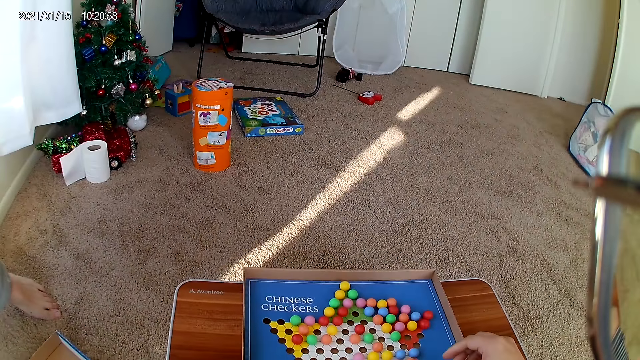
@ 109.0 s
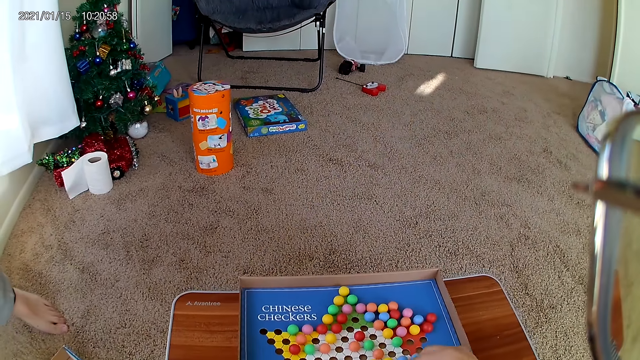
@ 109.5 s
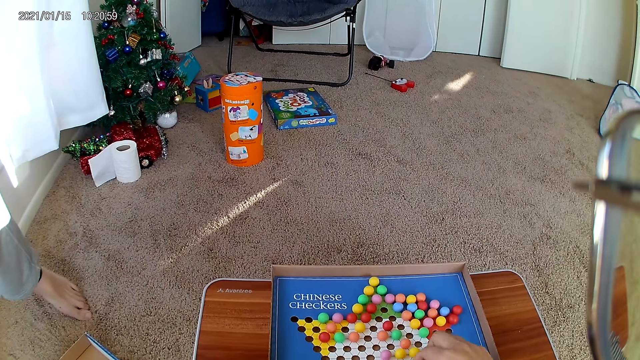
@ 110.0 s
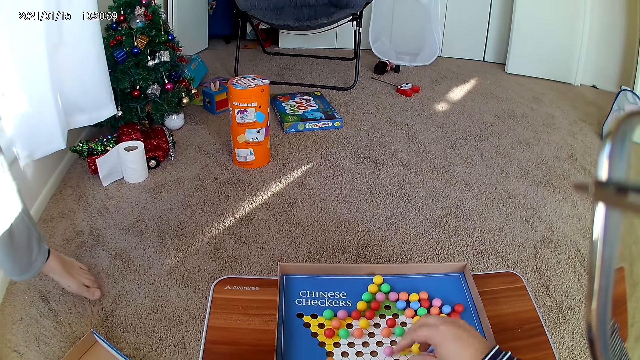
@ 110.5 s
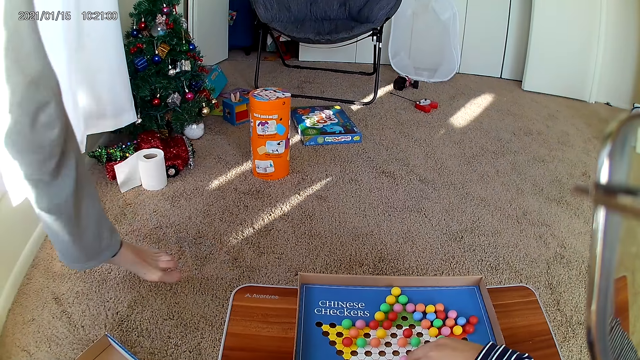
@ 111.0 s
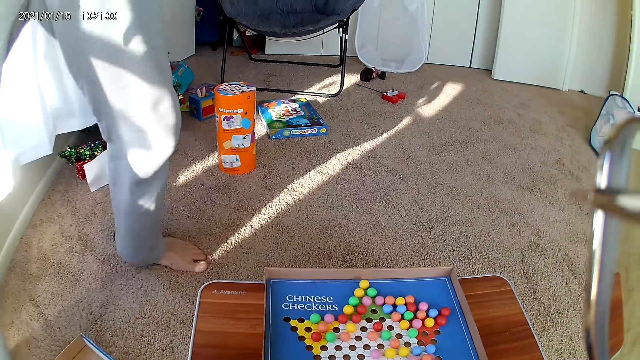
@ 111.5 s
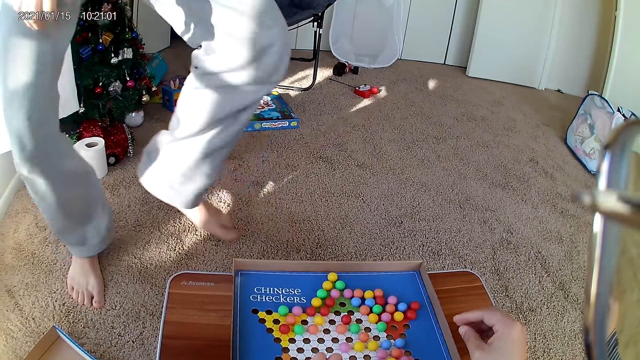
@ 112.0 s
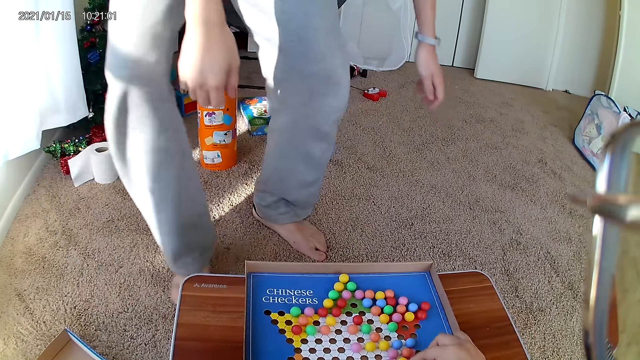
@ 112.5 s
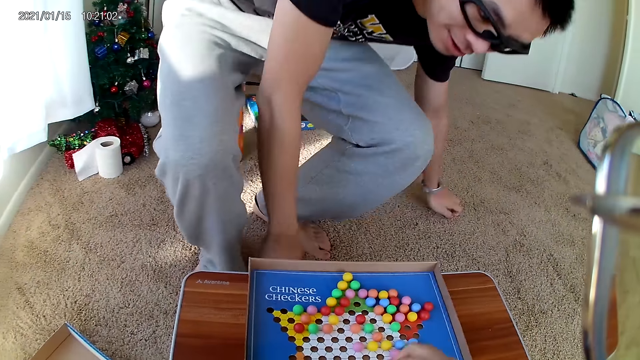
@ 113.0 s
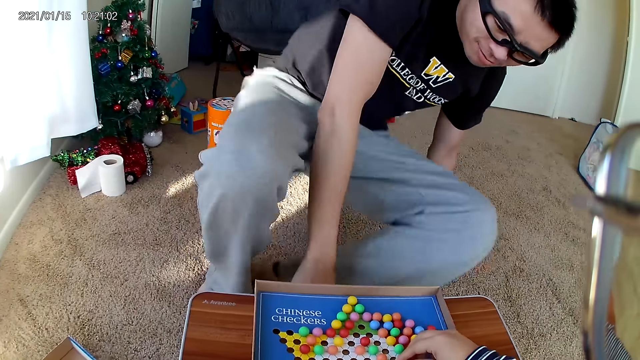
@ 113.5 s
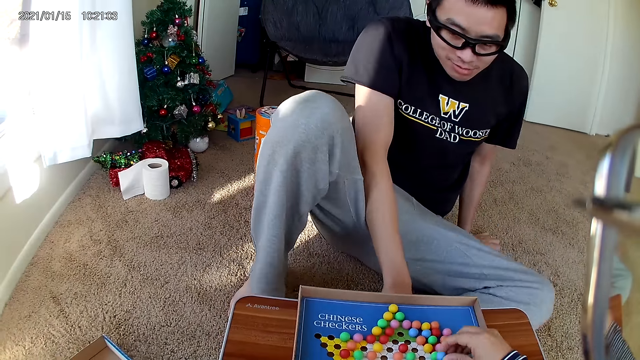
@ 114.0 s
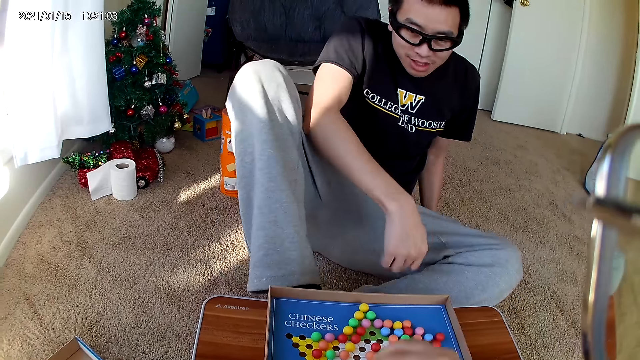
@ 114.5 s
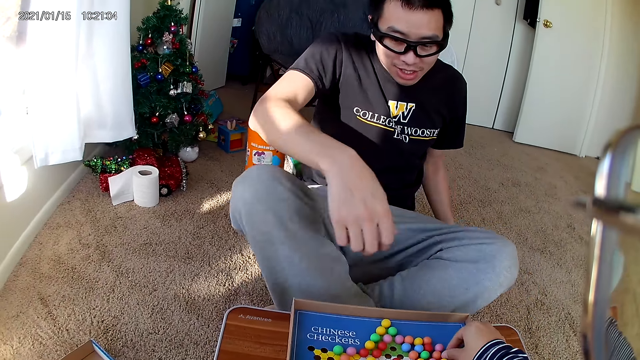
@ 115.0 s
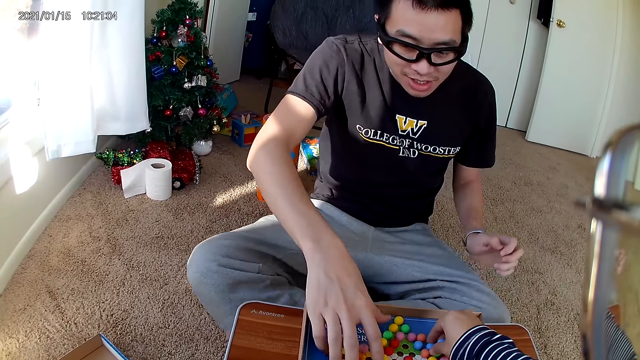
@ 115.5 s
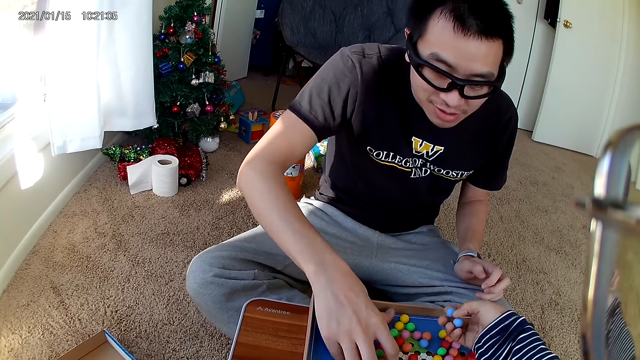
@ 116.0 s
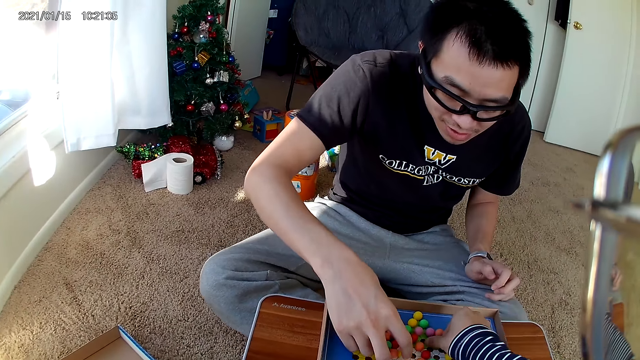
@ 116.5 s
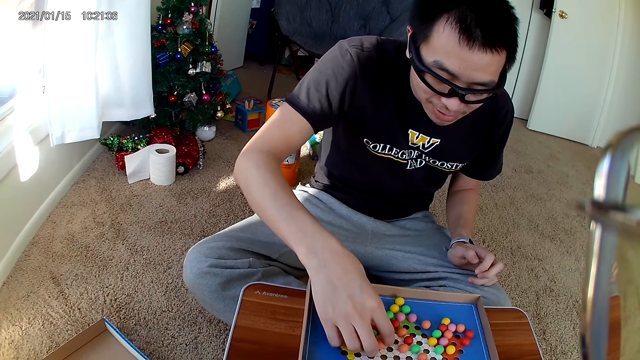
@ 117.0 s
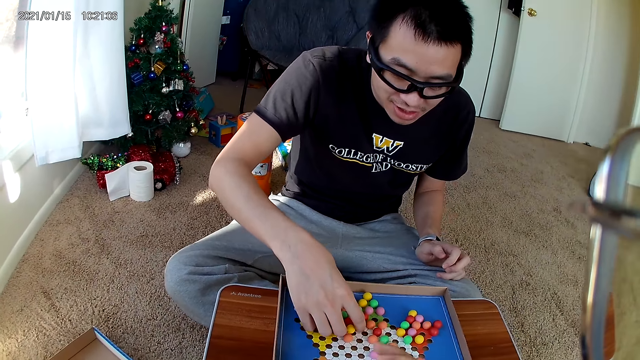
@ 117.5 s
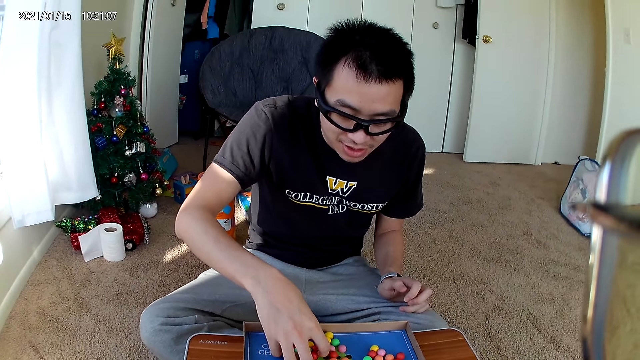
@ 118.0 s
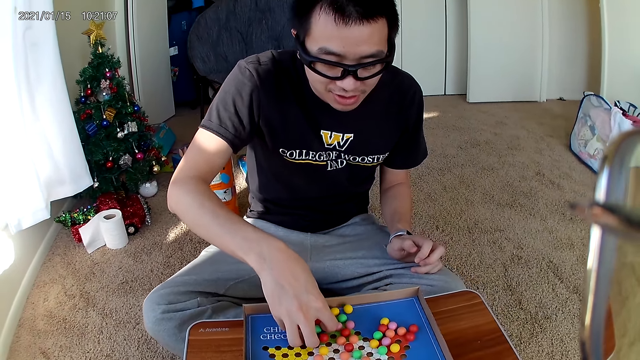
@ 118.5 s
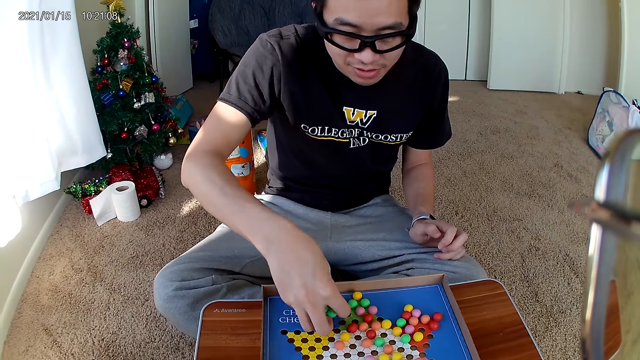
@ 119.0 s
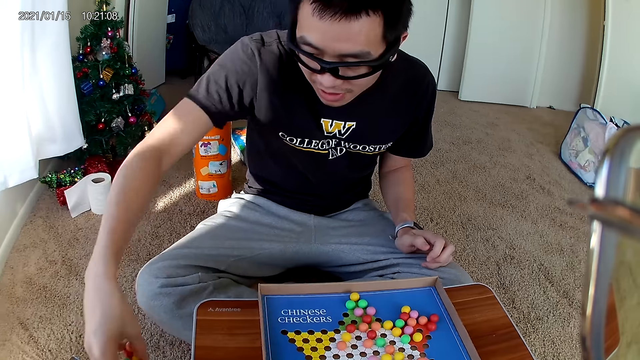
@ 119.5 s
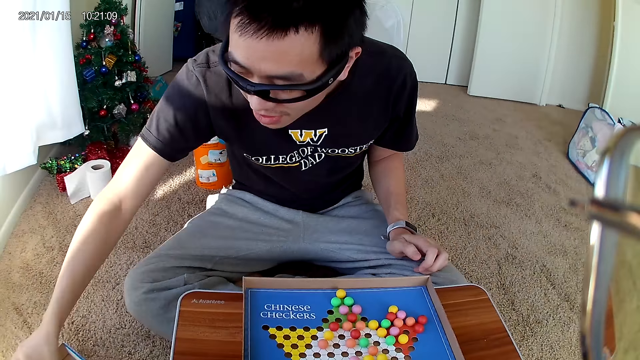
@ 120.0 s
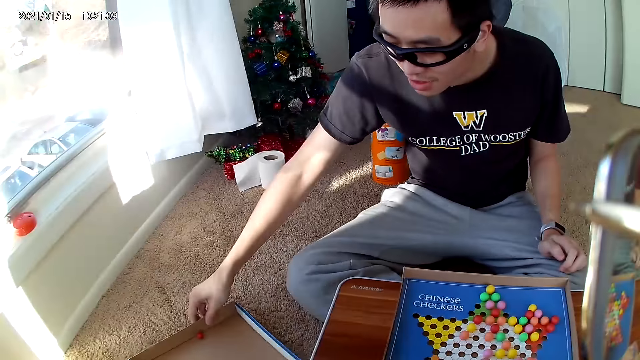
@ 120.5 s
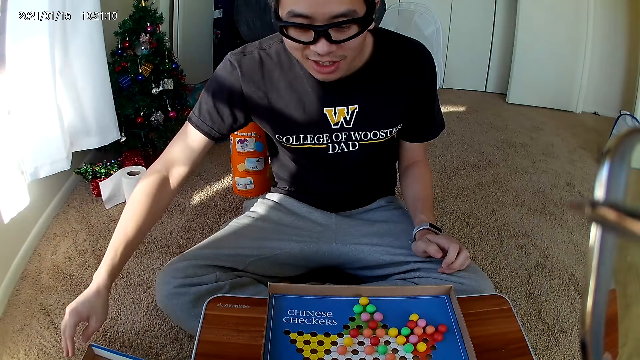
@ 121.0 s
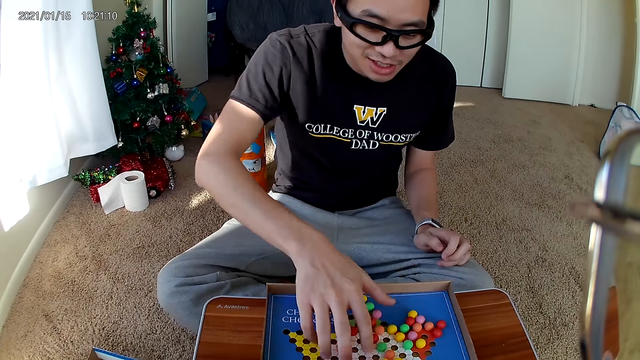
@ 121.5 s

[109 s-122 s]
The camera wearer arranges marble pieces on a checkers board. A man walks back towards the table and sits down on the floor. The camera wearer picks up a marble. They carry the marble pieces on the checkers board. The man packs the marble pieces on the checkers board. The man drops the marble pieces in the checkers board carton on the rug.

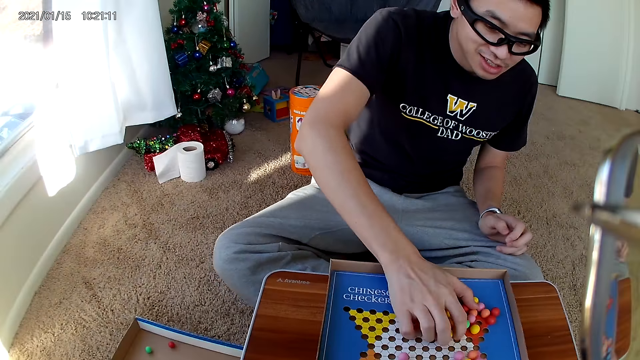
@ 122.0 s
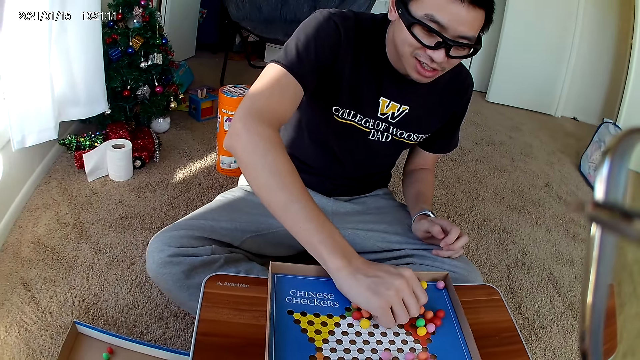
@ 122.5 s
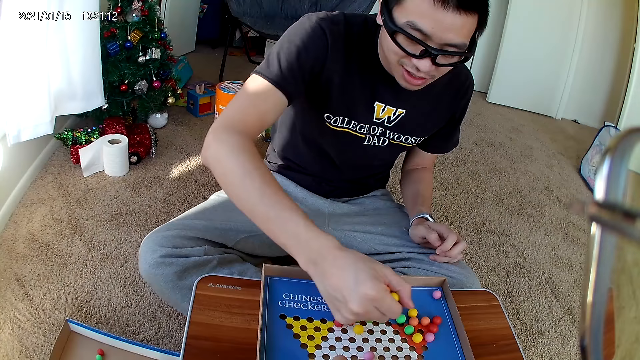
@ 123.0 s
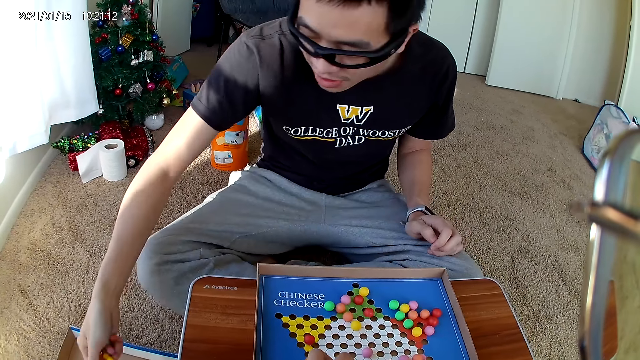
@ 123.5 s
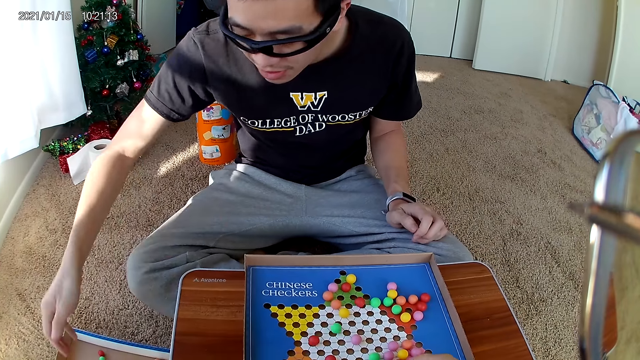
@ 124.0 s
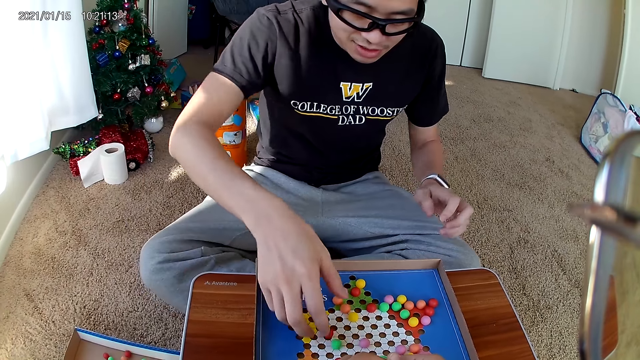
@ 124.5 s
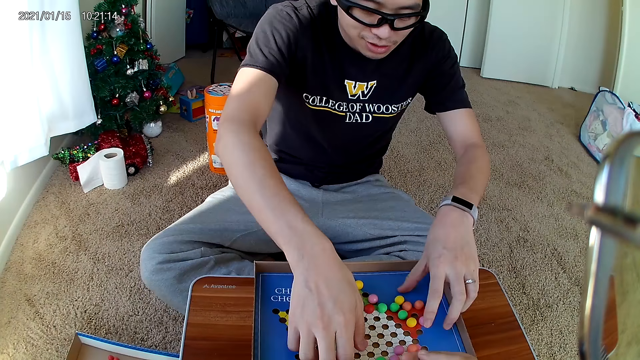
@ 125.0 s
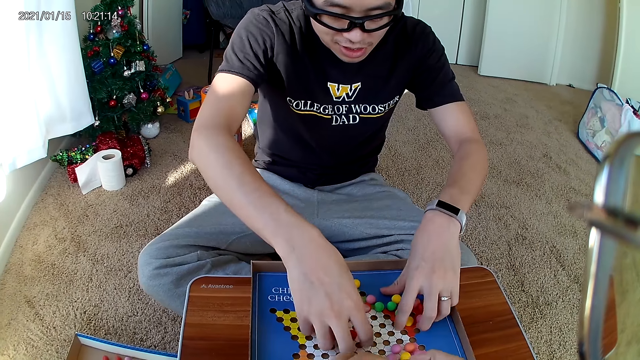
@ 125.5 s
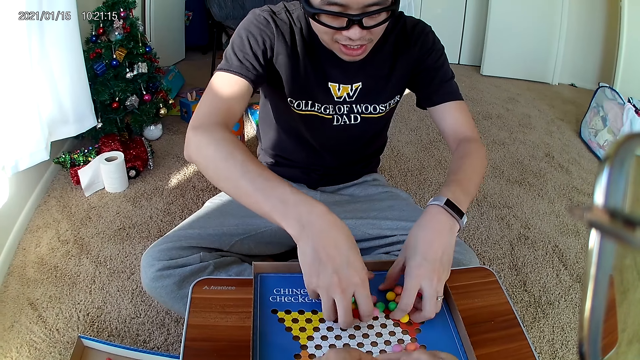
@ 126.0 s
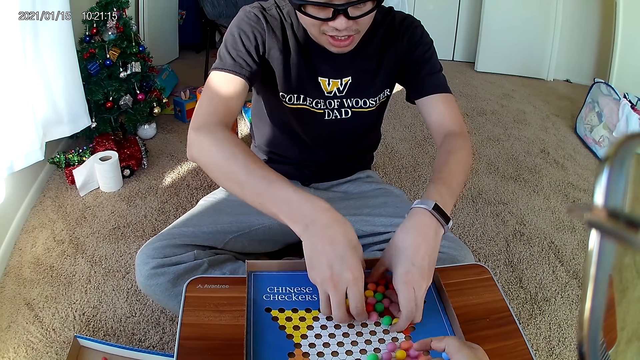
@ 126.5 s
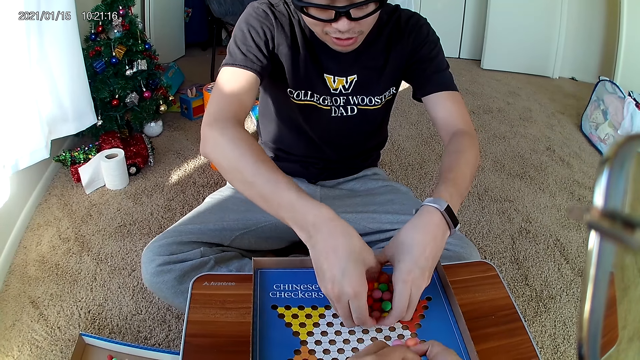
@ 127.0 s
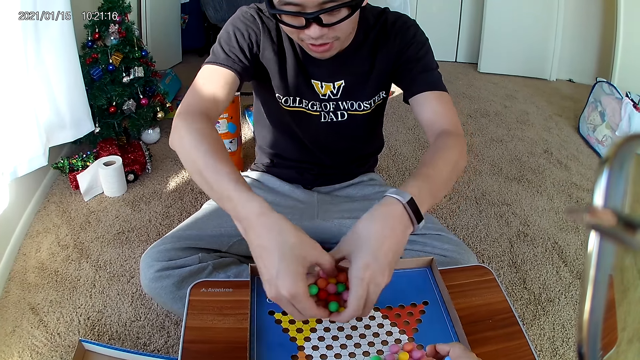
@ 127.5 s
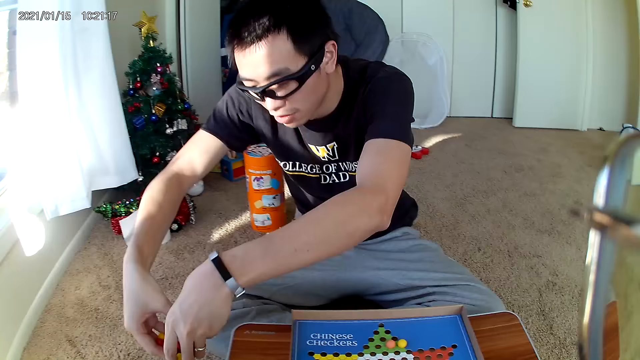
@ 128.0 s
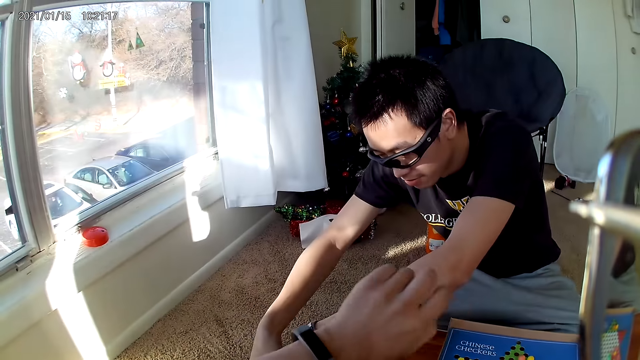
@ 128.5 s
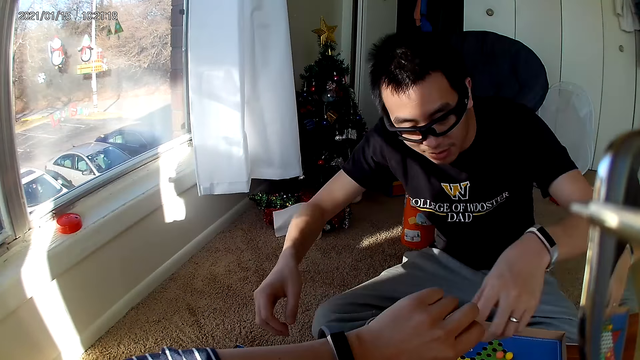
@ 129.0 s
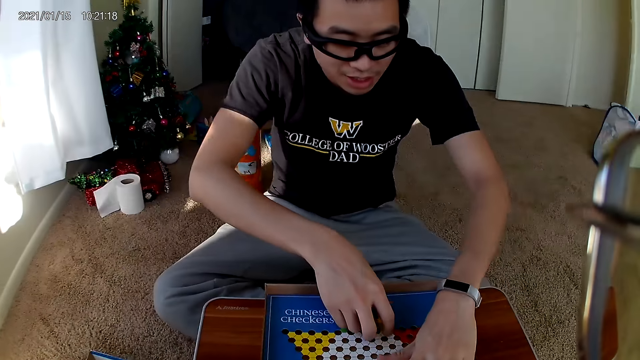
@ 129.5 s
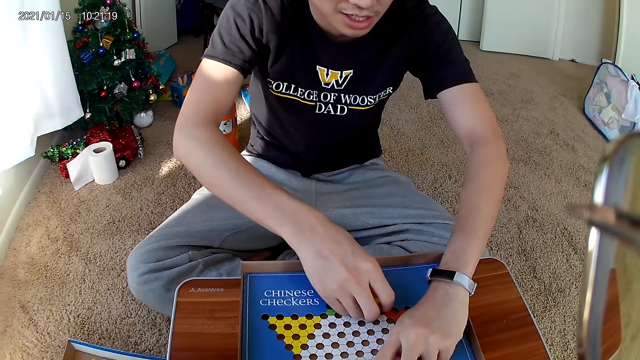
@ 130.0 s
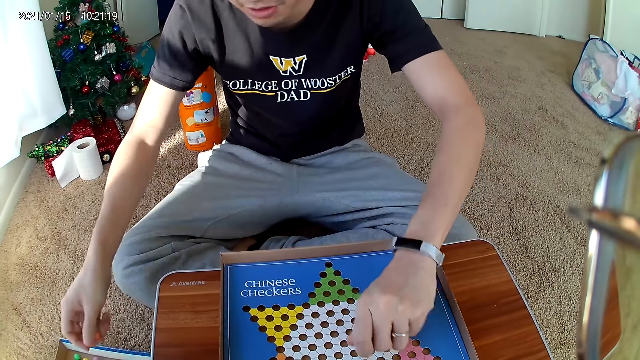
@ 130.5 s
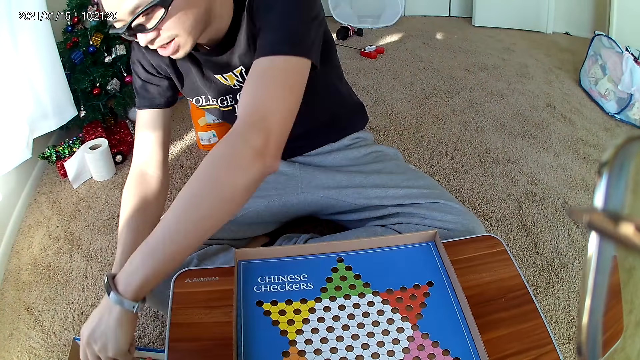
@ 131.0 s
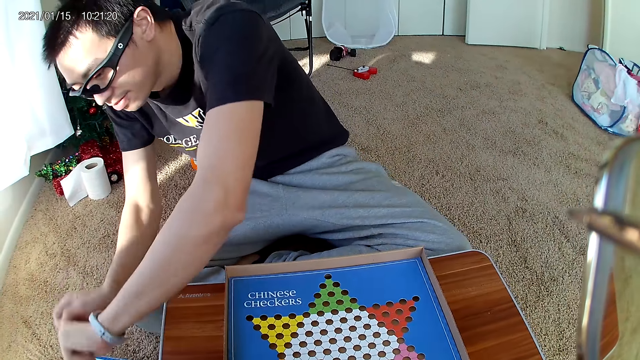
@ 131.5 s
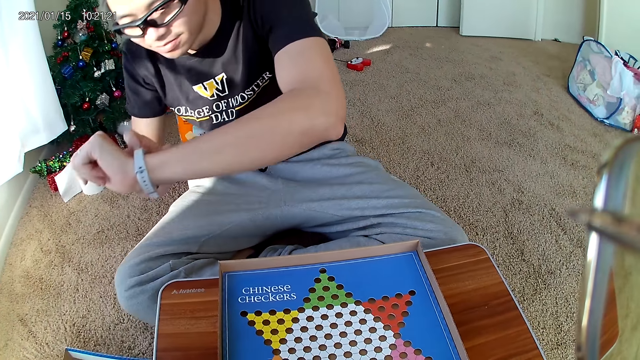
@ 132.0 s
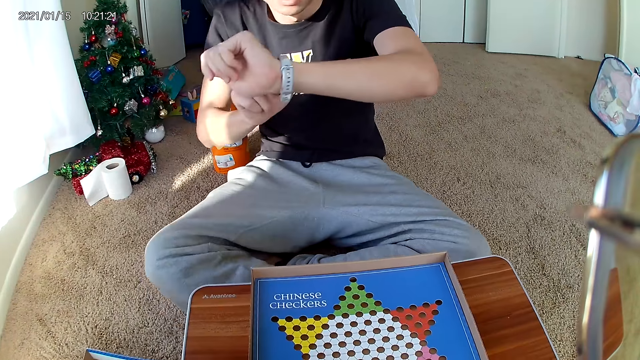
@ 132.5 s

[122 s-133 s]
A man packs marble pieces on the checkers board. The man drops the marble pieces in the checkers board carton on the rug. The man packs the marble pieces on the checkers board with both hands. The man drops the marble pieces in the checkers board carton on the rug with both hands. The man packs the marble pieces on the checkers board. The man puts the marble down. The man picks up the marble. The man drops the marble pieces in the checkers board carton on the rug. The man looks at his watch.
